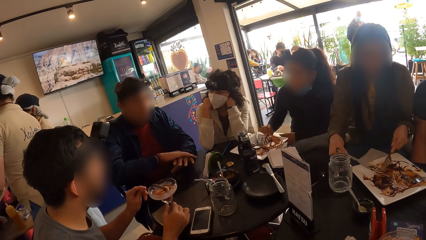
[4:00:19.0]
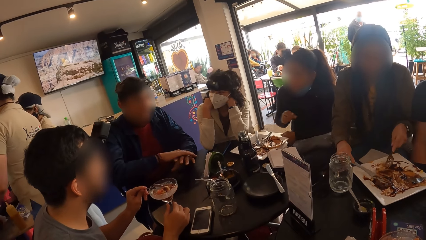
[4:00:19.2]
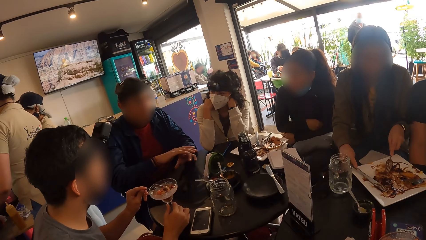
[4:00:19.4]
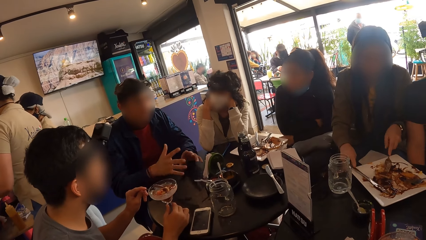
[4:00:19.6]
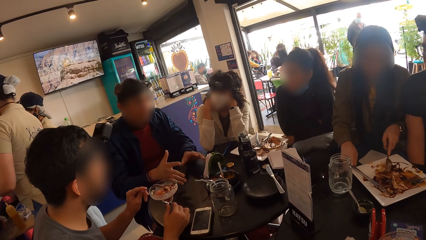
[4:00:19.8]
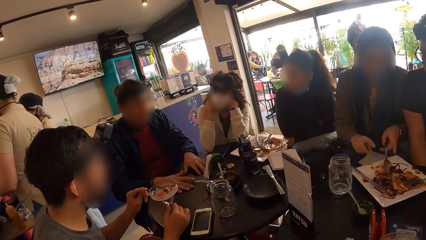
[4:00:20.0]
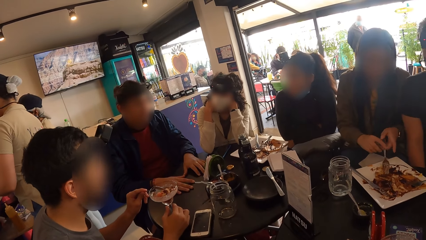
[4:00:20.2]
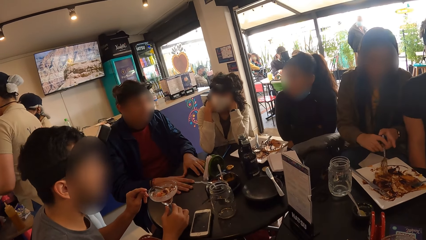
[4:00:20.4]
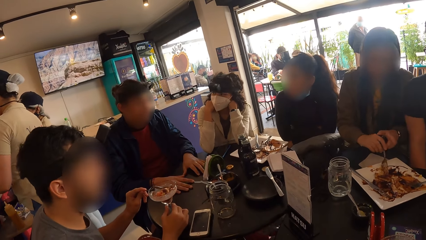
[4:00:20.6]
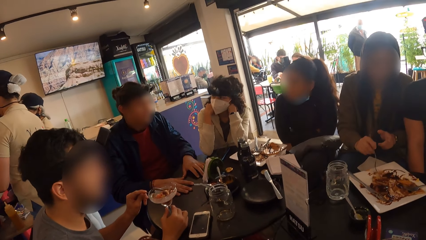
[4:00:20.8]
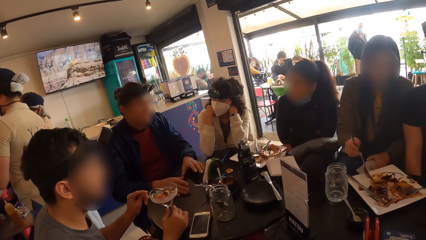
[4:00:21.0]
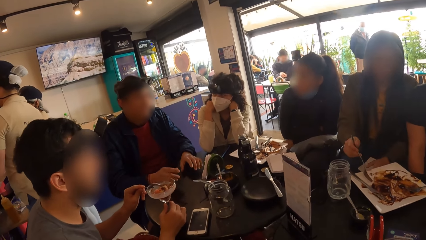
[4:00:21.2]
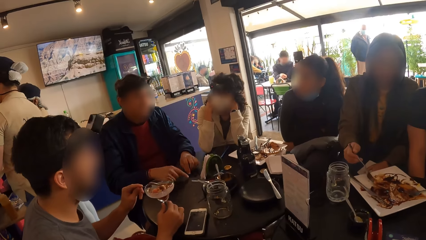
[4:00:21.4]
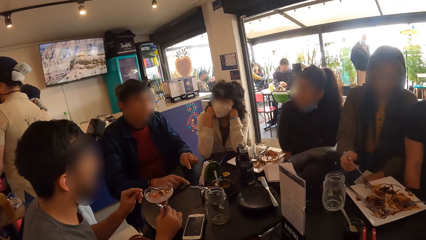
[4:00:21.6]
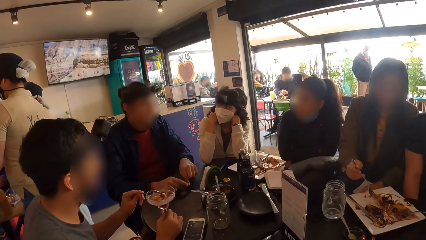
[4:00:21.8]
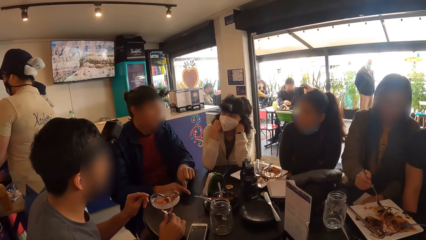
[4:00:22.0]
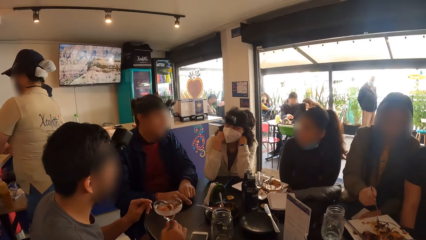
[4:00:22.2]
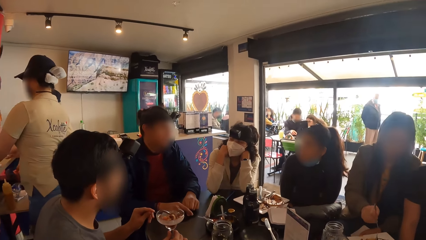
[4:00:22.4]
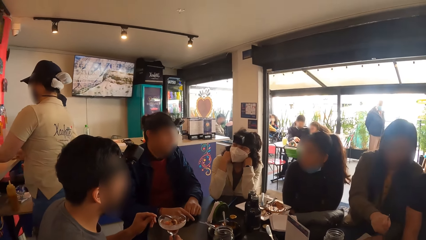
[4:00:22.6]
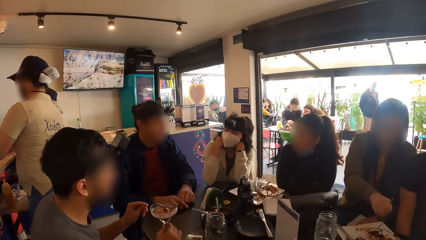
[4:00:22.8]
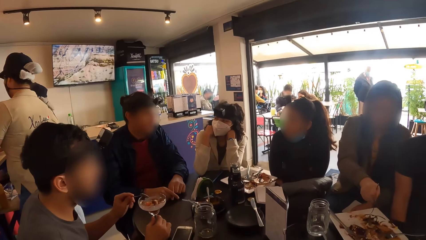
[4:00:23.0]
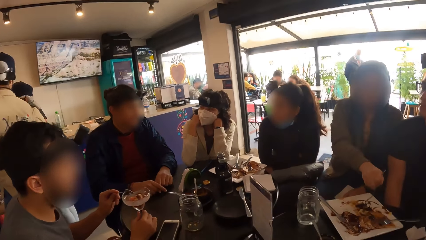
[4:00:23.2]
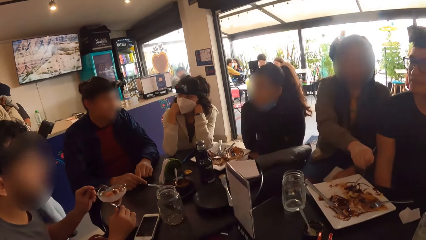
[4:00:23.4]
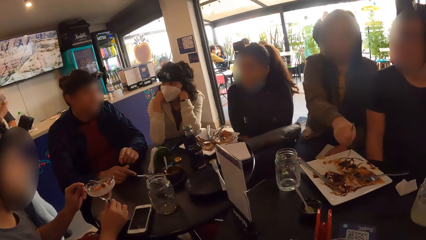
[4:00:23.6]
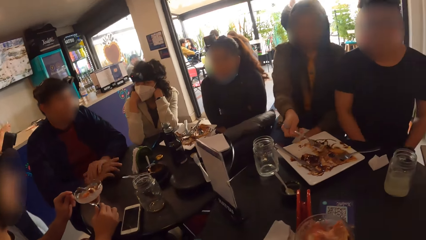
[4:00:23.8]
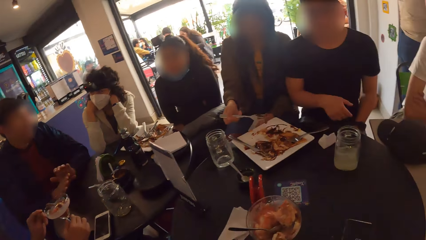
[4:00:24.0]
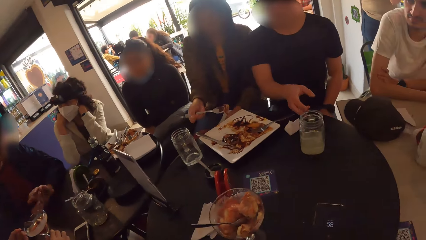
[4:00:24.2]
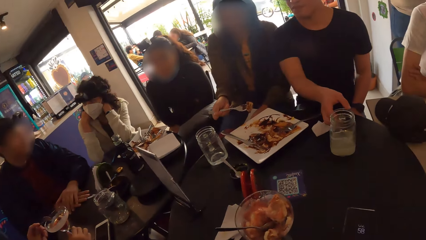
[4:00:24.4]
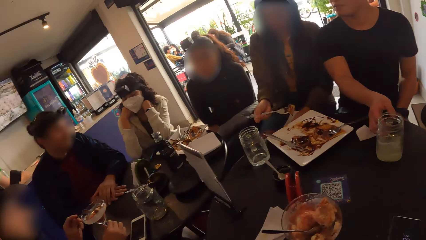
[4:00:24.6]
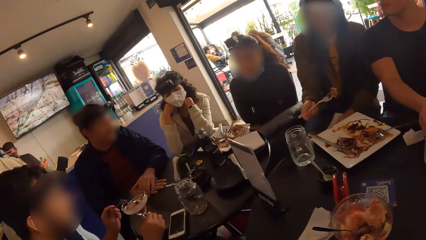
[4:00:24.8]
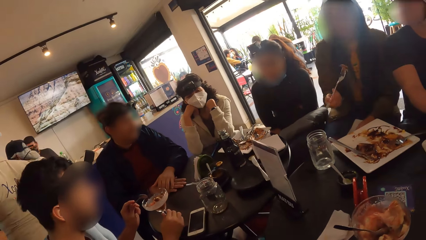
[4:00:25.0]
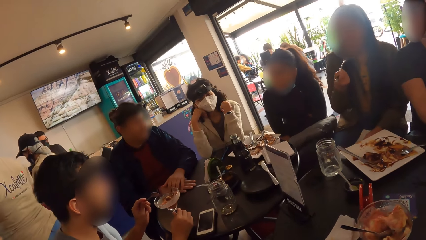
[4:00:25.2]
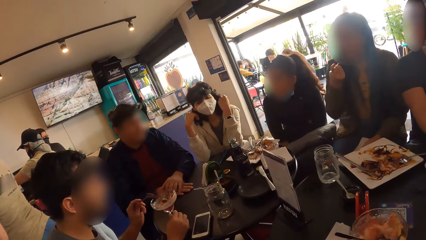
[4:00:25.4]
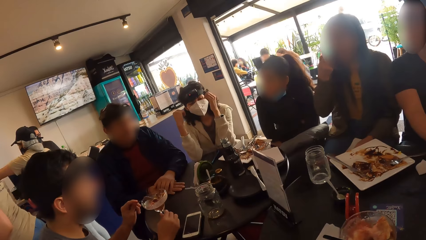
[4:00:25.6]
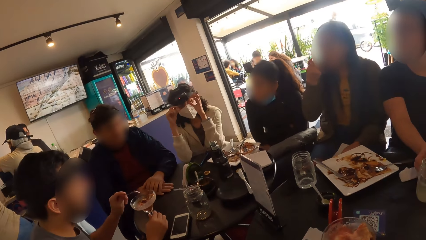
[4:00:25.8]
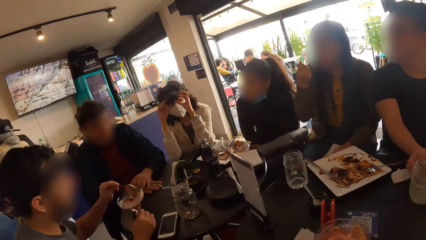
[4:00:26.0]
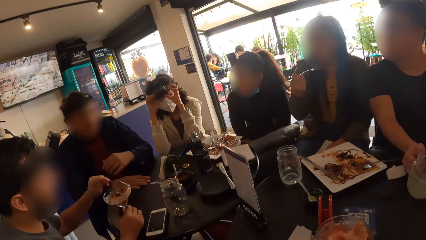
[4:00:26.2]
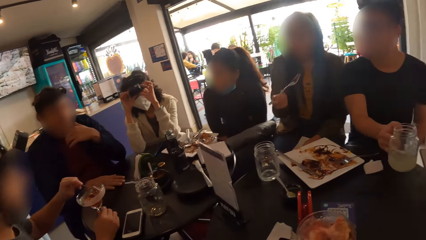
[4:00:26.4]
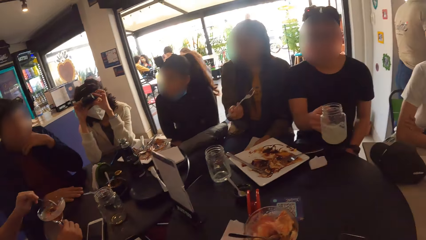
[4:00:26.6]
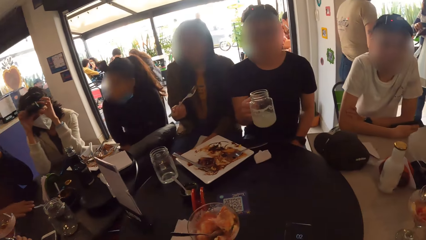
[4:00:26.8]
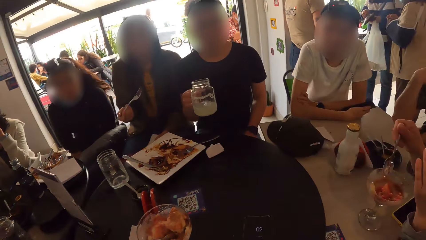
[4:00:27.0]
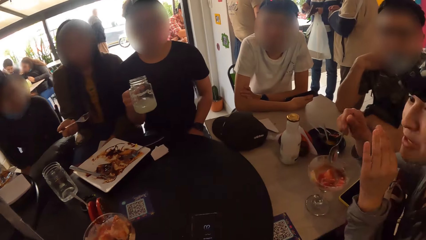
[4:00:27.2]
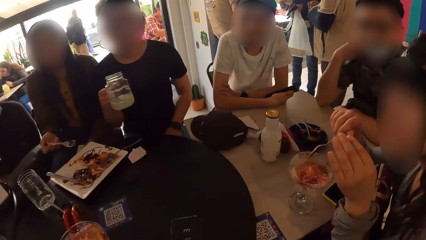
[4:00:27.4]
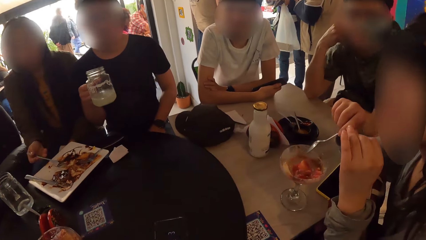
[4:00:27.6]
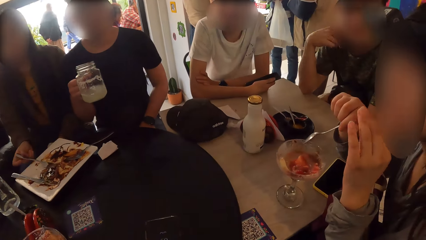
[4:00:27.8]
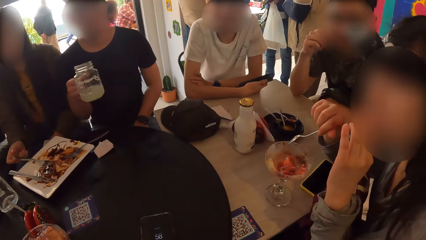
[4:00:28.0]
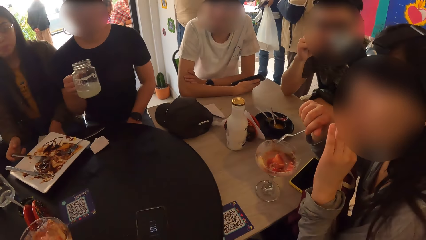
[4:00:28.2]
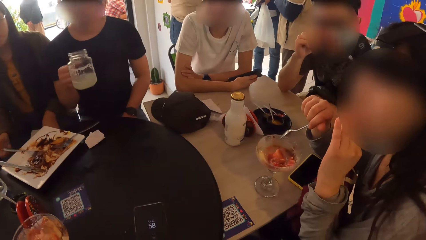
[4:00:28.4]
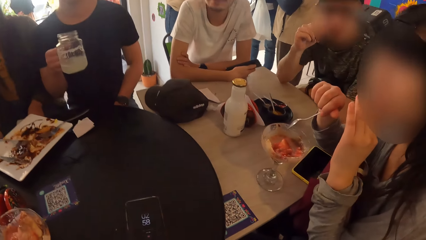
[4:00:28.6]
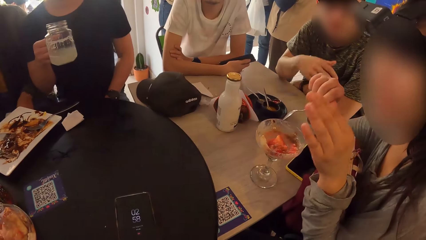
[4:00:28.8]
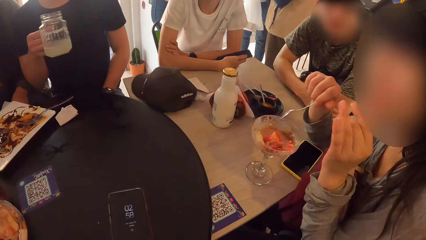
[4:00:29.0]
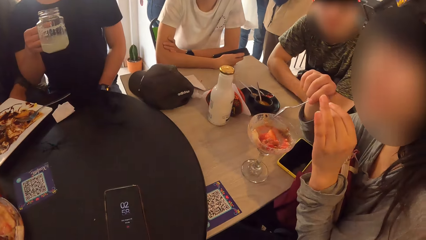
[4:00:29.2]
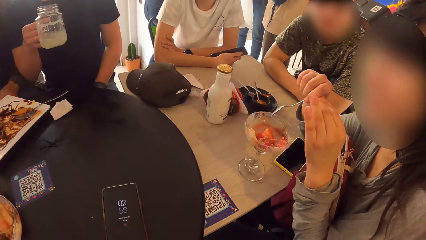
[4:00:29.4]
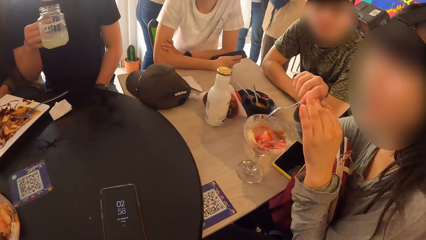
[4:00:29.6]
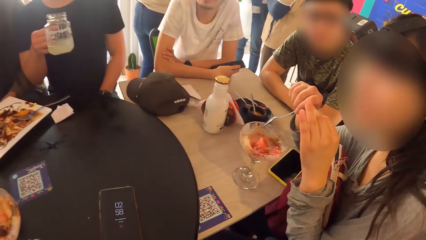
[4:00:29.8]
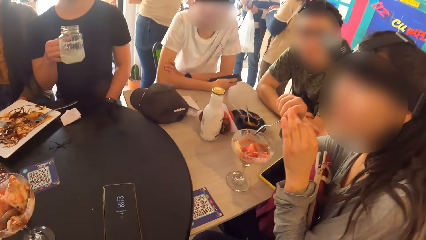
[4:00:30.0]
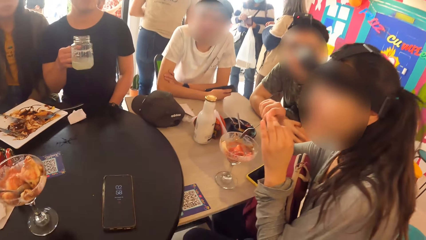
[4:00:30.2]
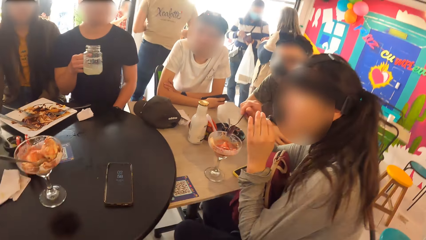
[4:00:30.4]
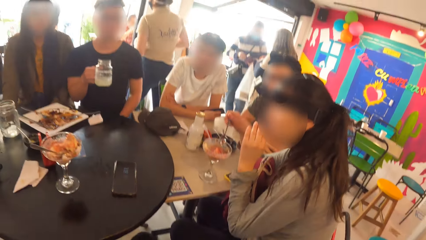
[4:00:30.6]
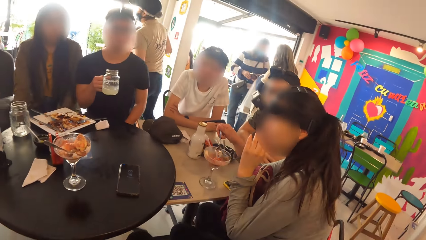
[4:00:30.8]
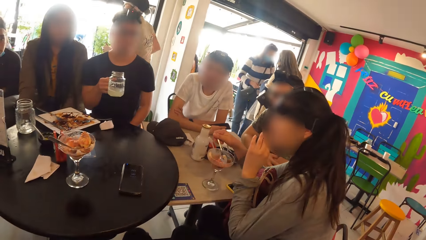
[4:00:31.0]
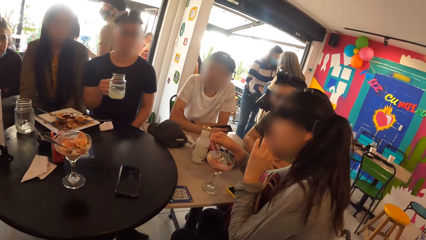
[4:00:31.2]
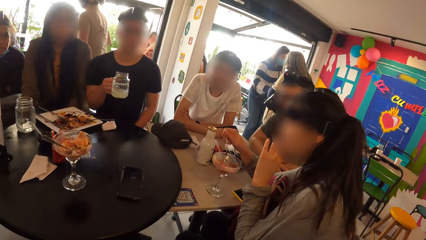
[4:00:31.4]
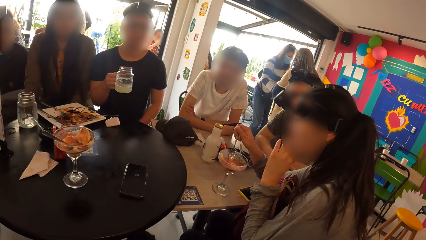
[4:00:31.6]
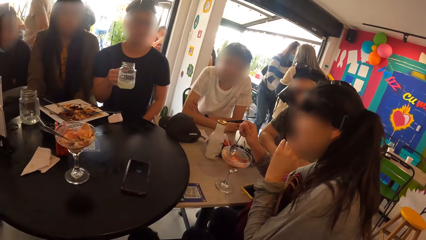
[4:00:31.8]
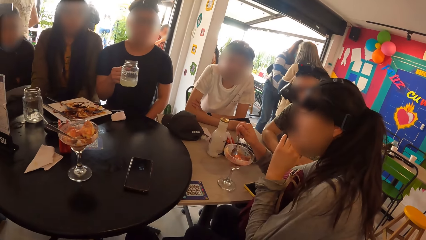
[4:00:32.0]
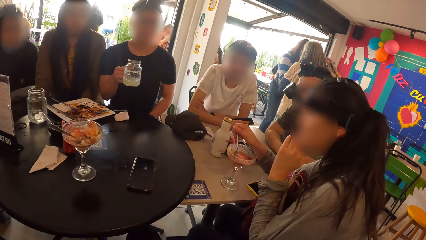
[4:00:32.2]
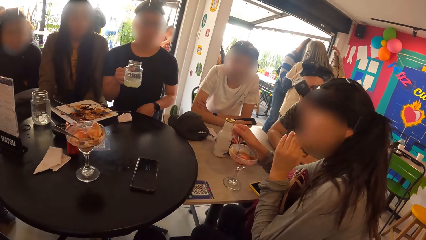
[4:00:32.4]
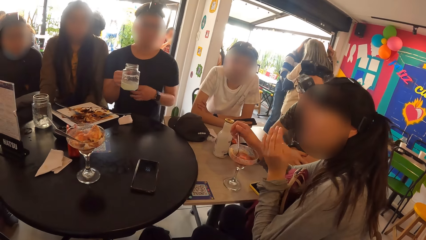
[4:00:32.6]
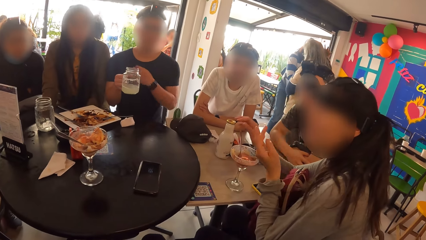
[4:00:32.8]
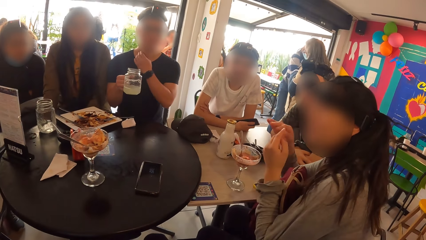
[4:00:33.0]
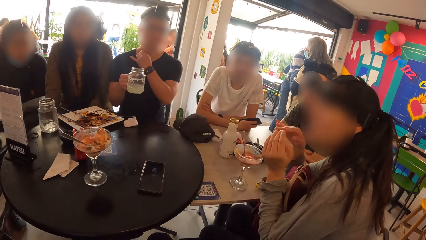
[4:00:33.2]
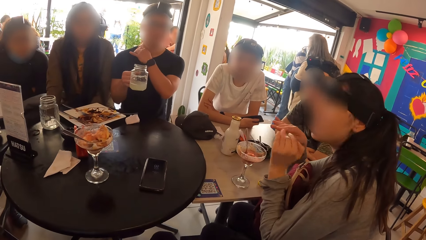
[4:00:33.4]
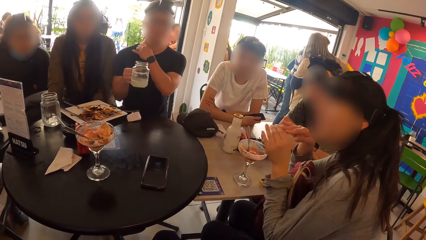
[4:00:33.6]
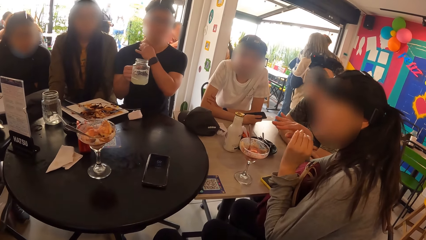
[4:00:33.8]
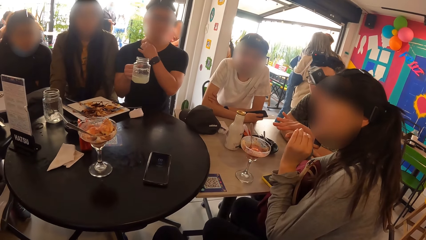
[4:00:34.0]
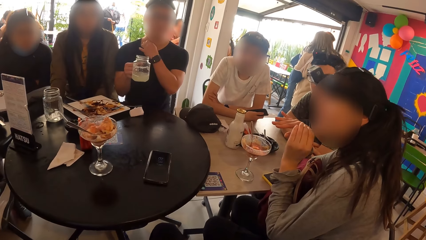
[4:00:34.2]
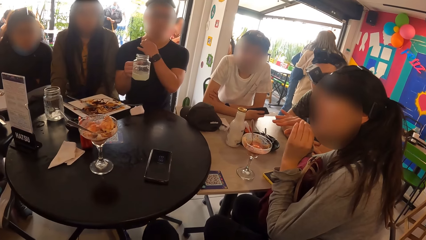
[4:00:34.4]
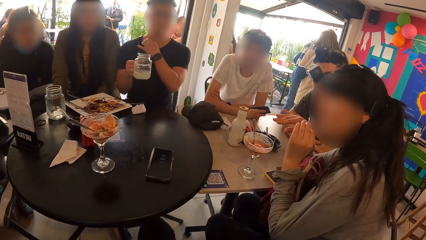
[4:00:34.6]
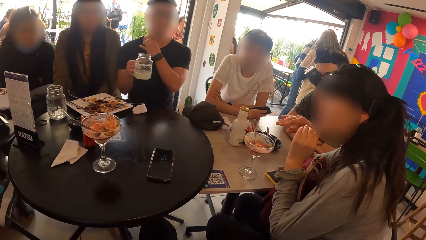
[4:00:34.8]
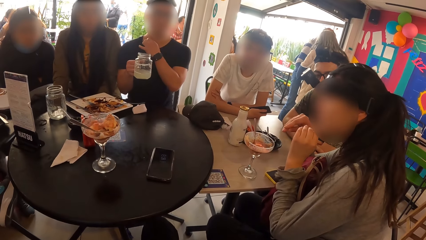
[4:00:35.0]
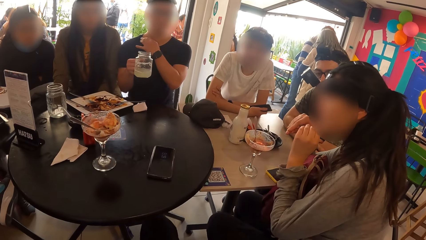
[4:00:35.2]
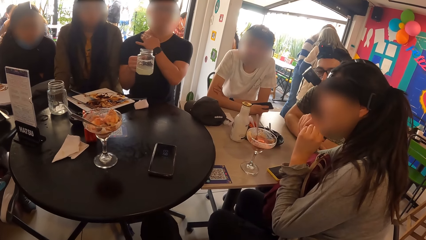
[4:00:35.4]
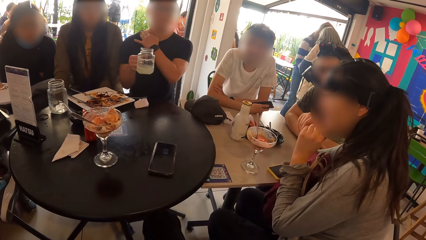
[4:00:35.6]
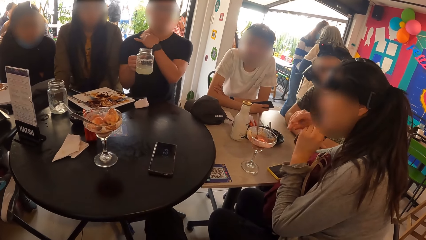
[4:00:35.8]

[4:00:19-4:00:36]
The woman drops the knife on the plate on the table with her right hand. The woman passes the fork from her left hand to her right hand. The woman eats taco from the plate on the table with the fork in her right hand. The man picks the cup from the table with his right hand. The woman drops the fork on the plate on the table with her right hand. A person talks. Another woman drops the spoon in the cup on the table with her right hand.
